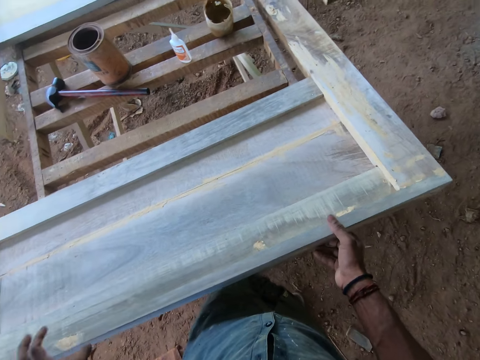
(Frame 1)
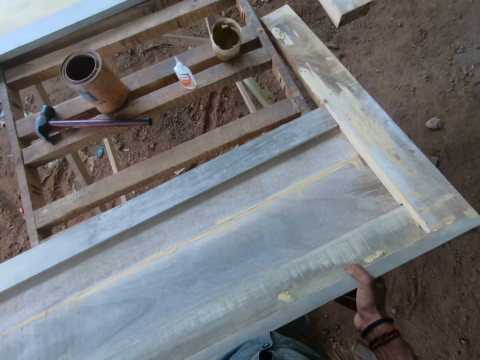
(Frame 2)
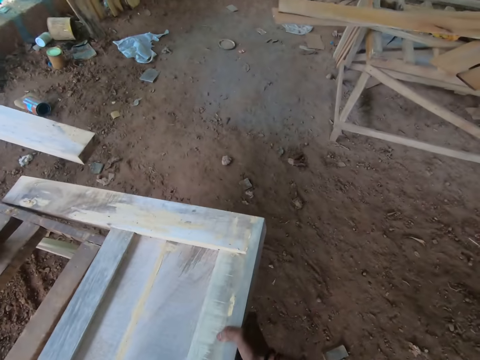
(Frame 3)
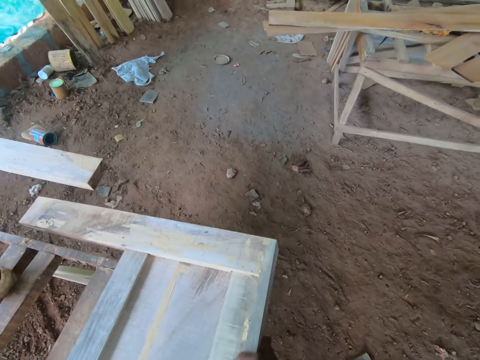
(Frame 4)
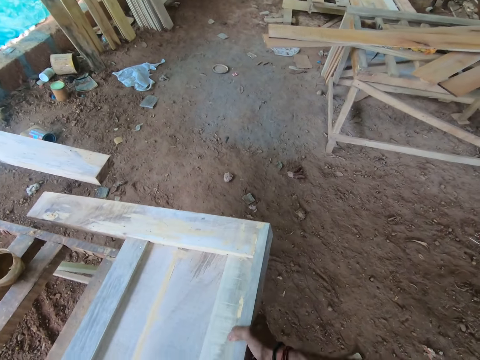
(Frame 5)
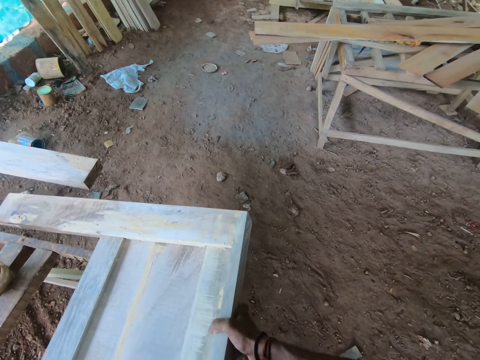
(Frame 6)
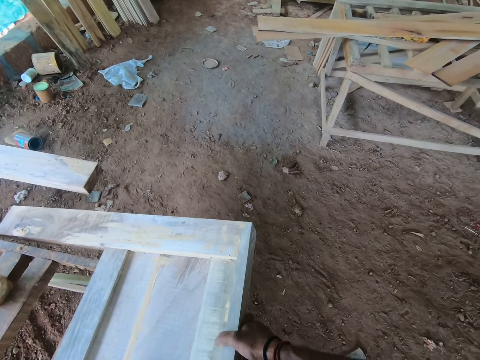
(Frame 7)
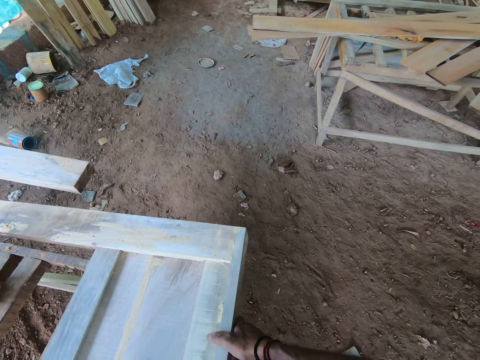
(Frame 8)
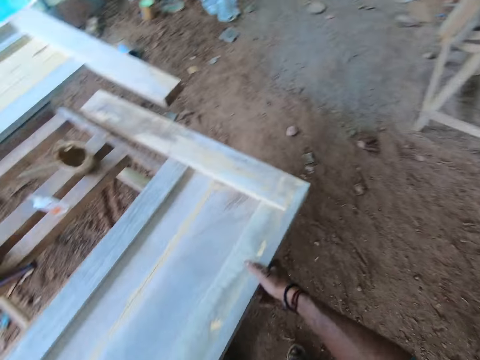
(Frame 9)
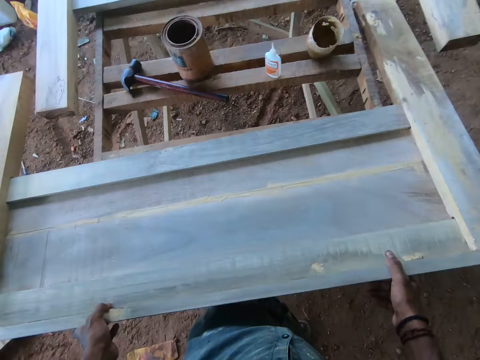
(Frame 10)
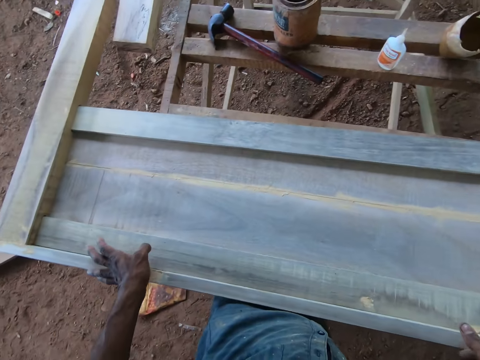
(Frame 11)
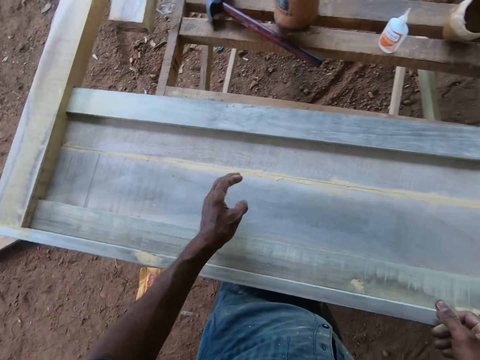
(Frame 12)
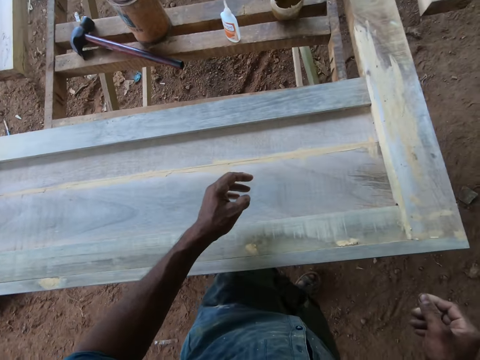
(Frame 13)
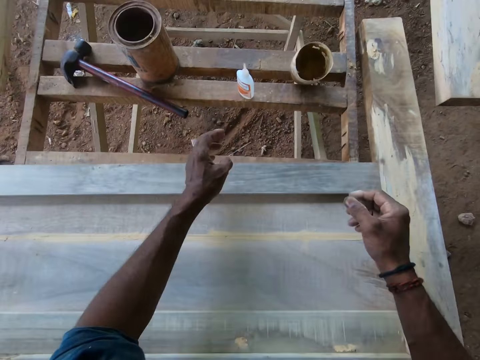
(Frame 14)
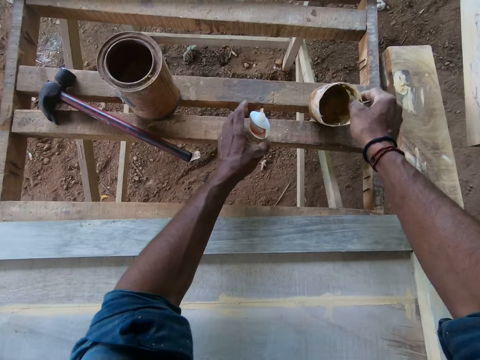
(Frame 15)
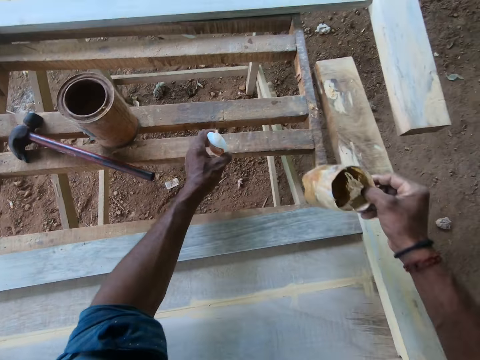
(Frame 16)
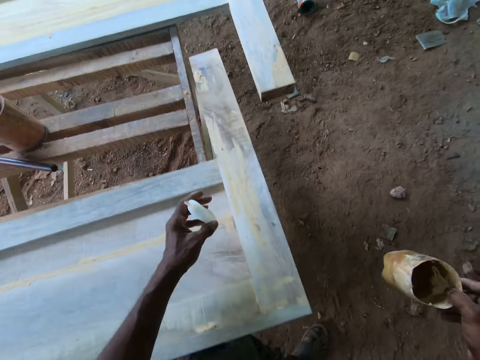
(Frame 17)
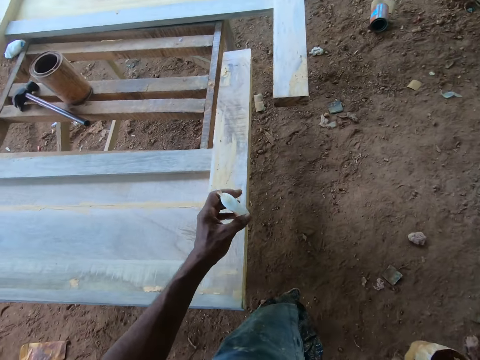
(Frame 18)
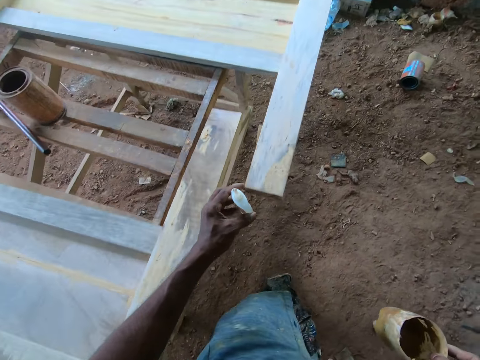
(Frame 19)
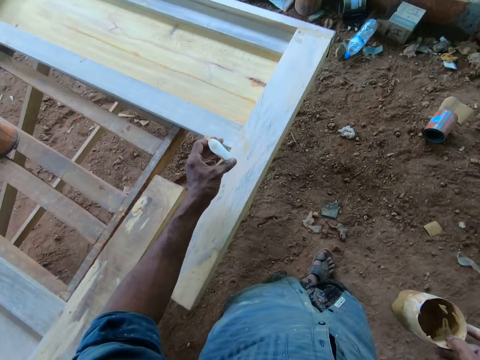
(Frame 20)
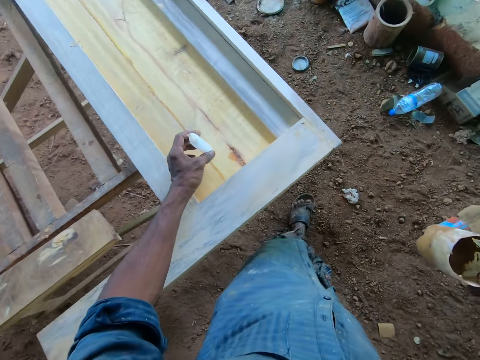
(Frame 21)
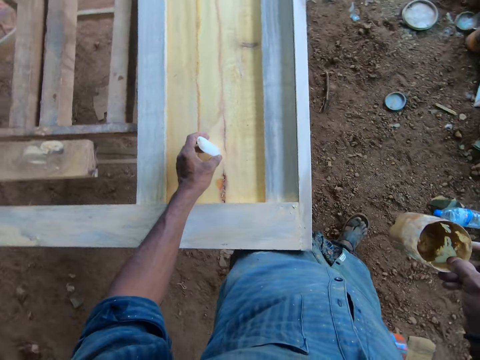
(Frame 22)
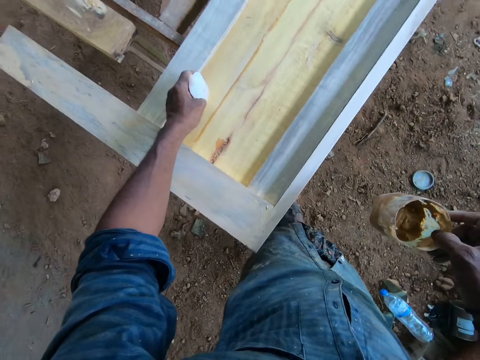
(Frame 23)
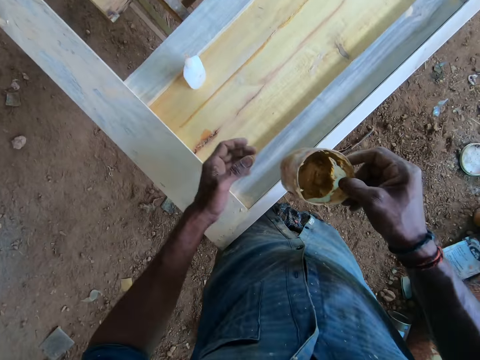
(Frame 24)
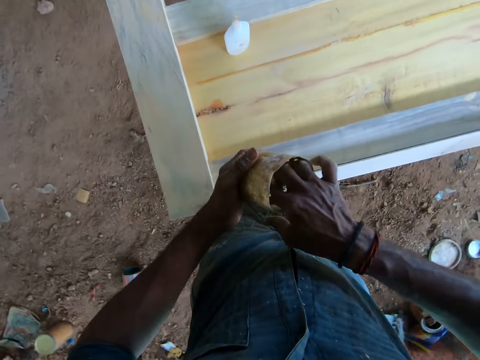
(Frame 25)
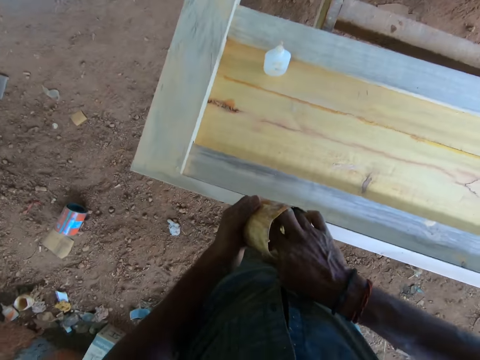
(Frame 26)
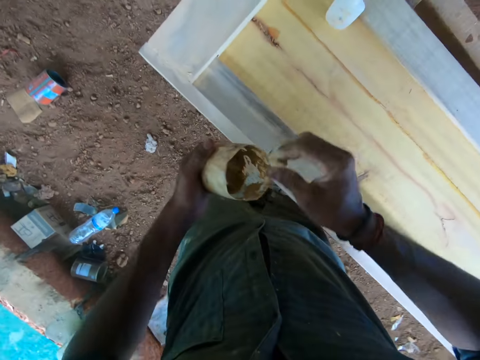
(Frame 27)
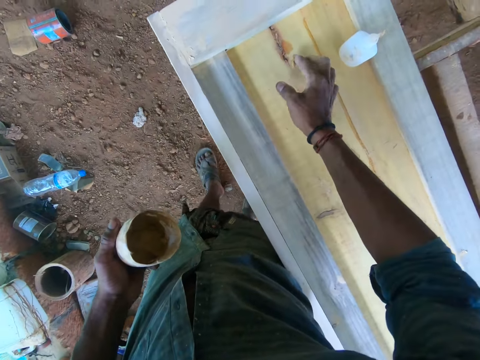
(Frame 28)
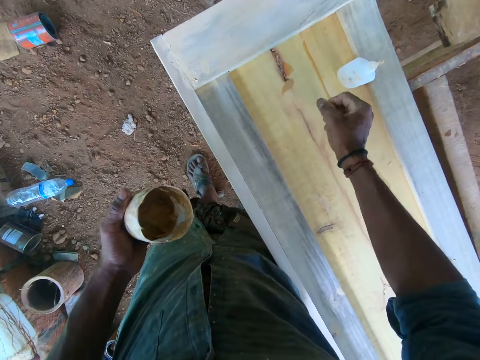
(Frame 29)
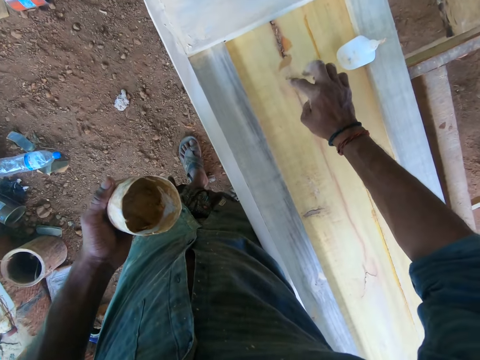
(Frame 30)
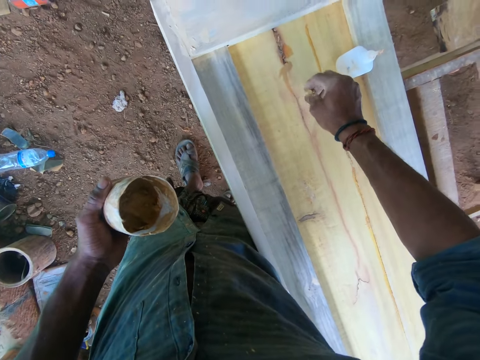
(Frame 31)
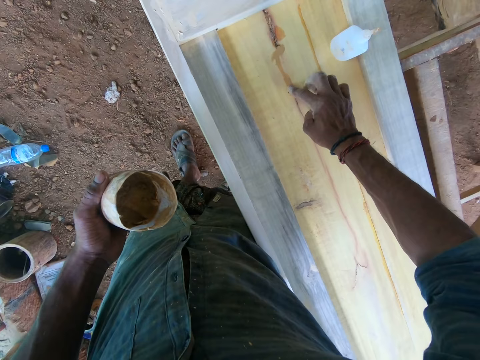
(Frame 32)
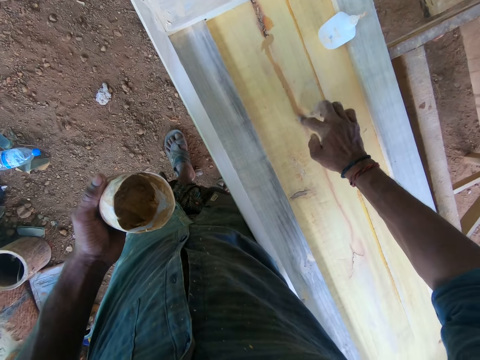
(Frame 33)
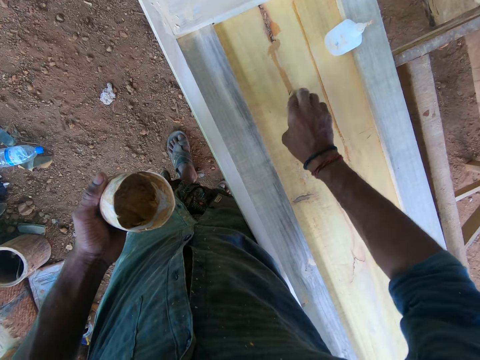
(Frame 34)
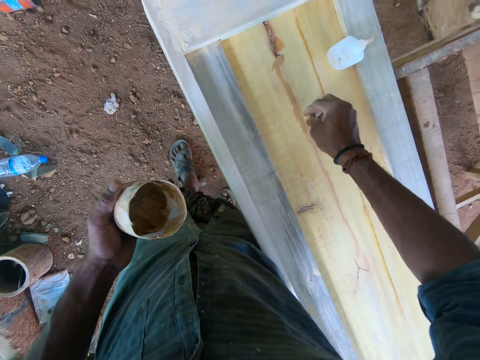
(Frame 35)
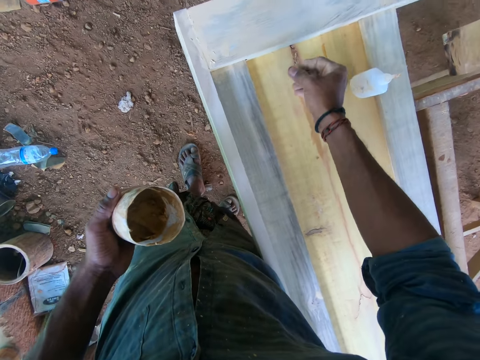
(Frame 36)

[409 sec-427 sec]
The camera wearer carries the container with adhesive from the wood with his right hand. He carries the glue container from the wood with his left hand. He walks around the workshop. He drops the glue container in his left hand on a wooden frame. He passes the container with adhesive in his right hand to his left hand. He packs some wood filler with his right hand from the container in his left hand. He fills the wooden frame with the wood filler in his right hand.

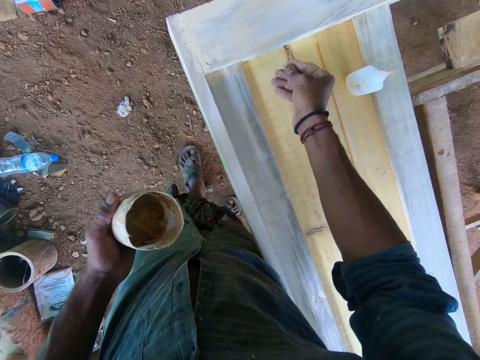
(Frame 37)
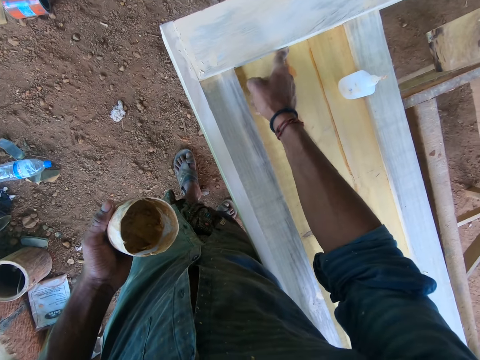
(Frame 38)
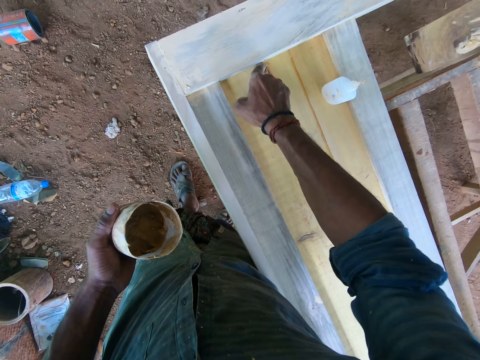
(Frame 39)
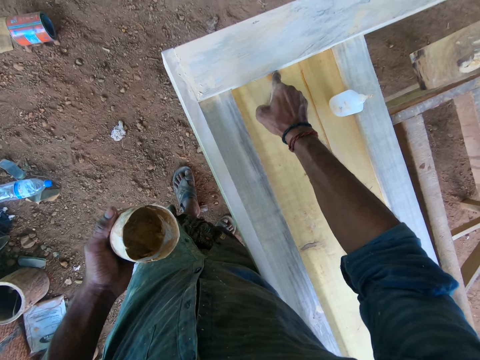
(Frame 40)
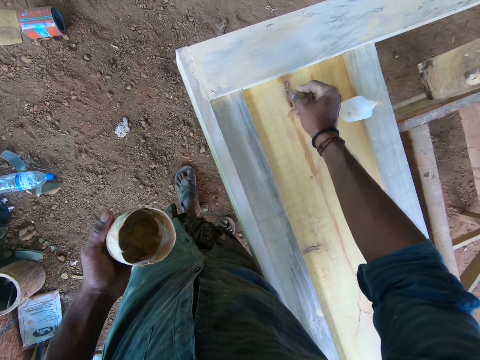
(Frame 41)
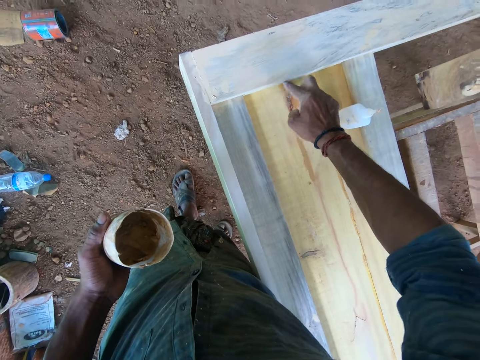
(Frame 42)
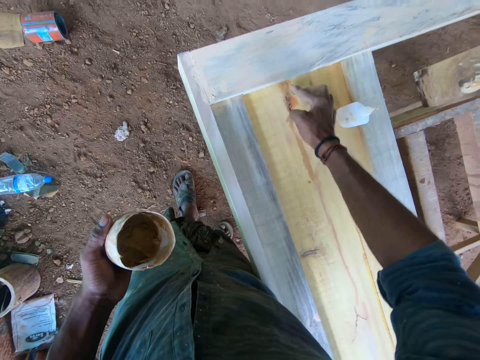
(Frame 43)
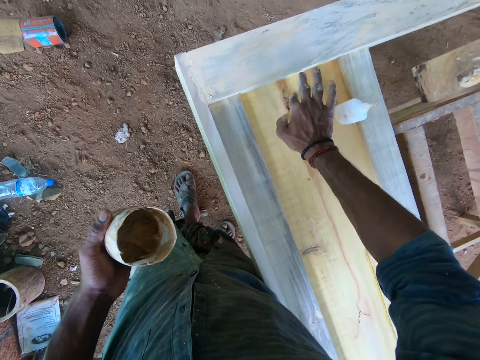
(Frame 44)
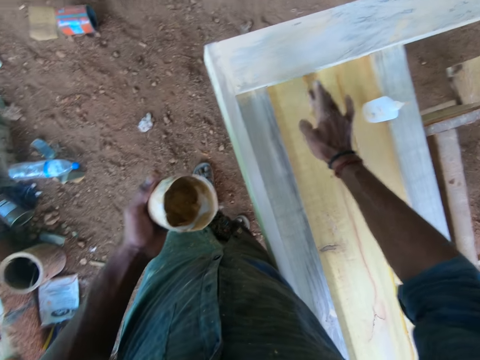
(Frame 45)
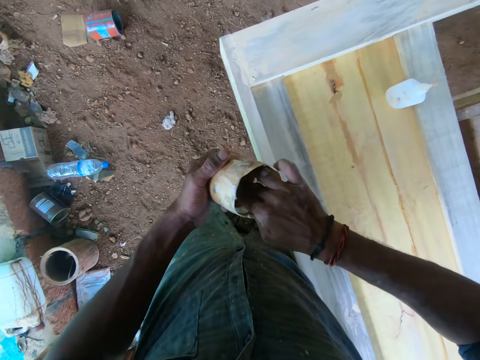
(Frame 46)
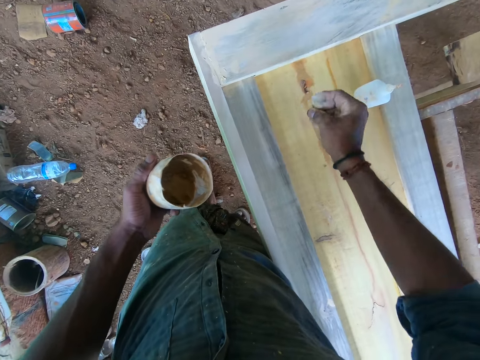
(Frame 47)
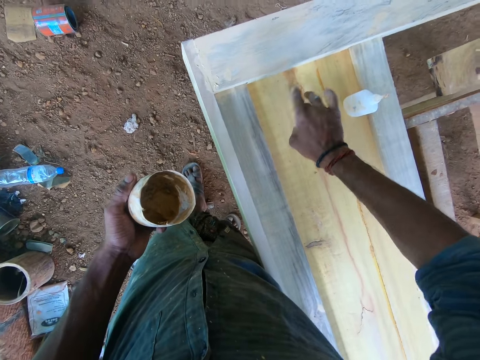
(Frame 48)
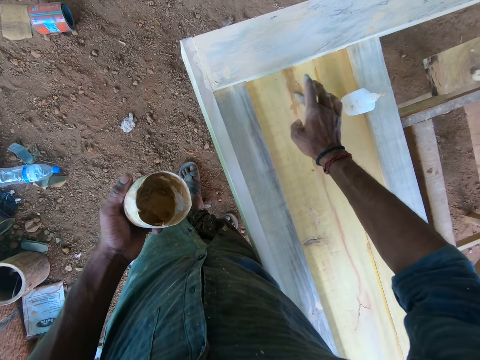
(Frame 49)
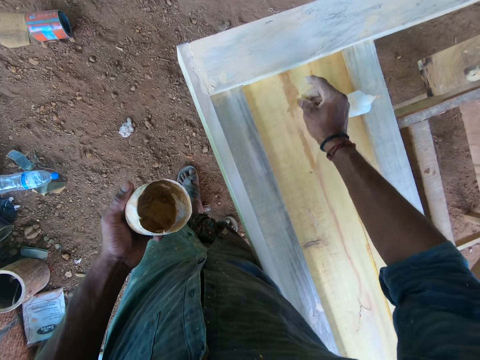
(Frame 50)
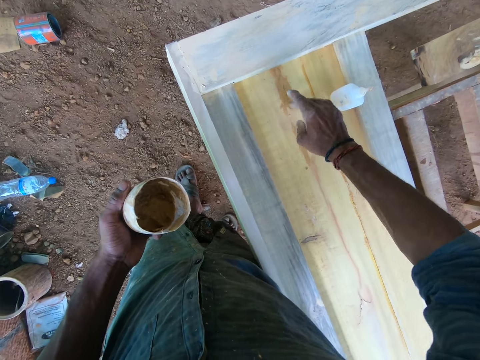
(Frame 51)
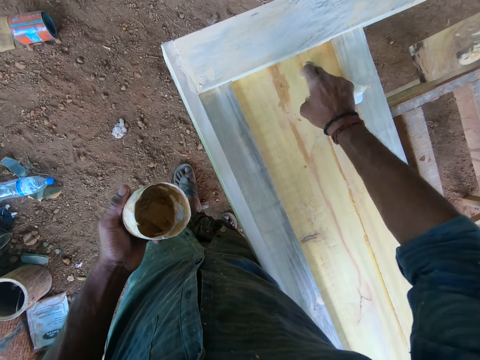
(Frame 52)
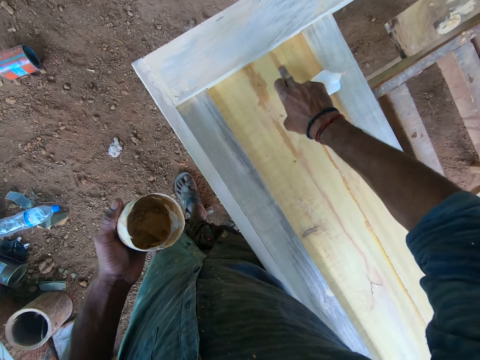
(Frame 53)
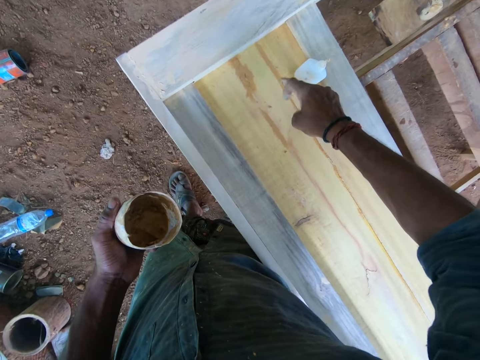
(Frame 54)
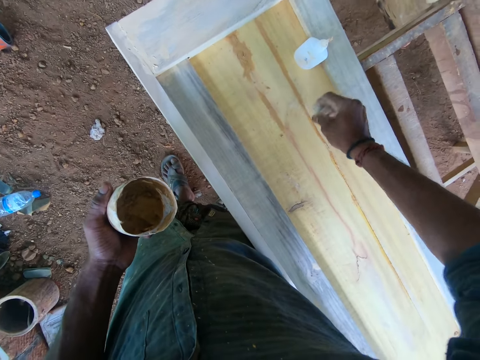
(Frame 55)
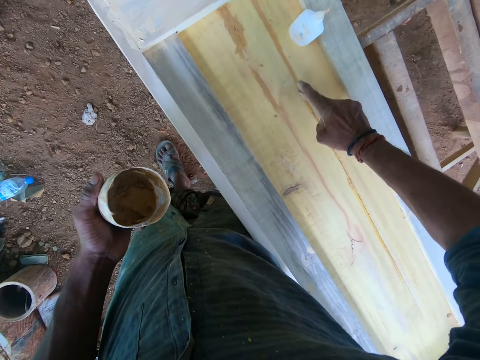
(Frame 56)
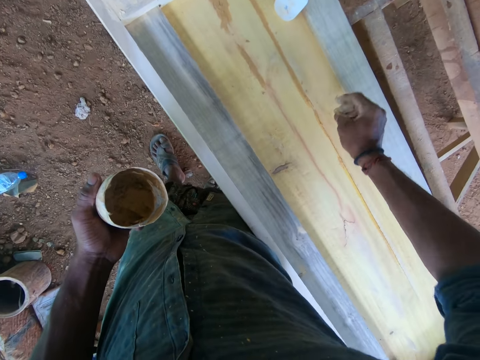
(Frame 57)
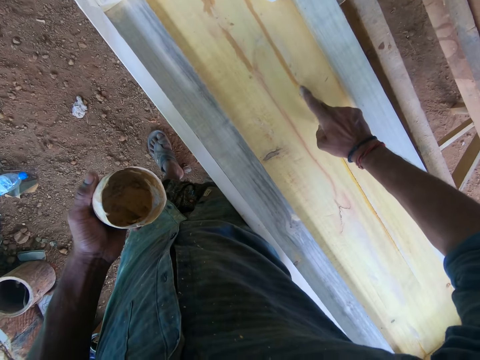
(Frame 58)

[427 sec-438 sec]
The camera wearer packs some wood filler with his right hand from the container in his left hand. He fills the wooden frame with the wood filler in his right hand.
